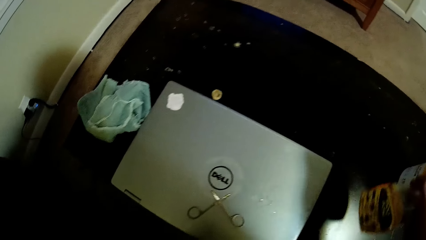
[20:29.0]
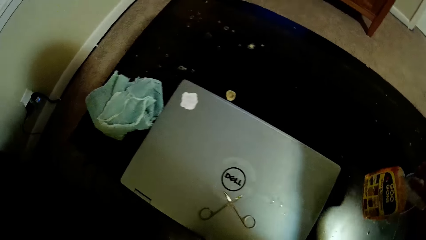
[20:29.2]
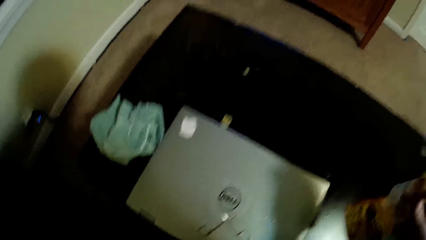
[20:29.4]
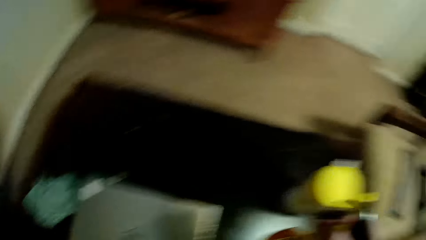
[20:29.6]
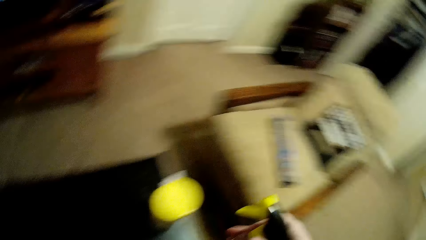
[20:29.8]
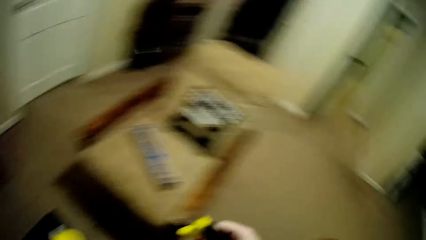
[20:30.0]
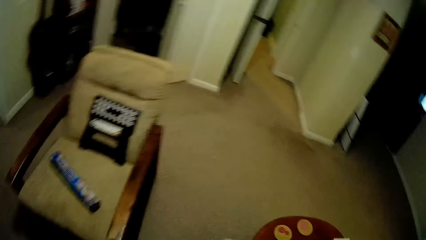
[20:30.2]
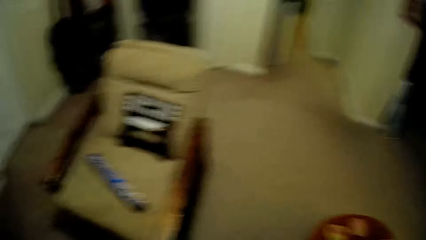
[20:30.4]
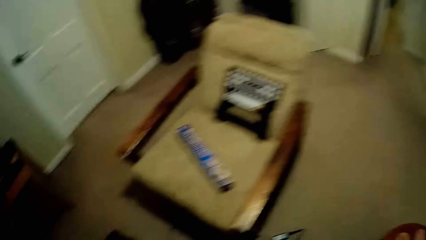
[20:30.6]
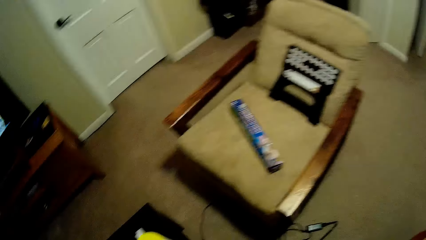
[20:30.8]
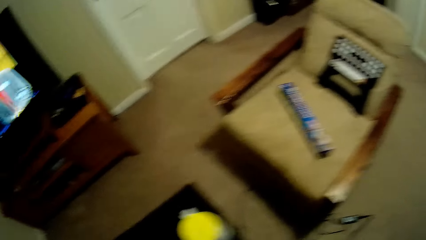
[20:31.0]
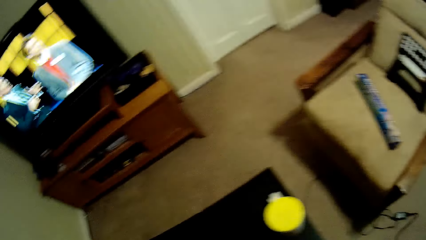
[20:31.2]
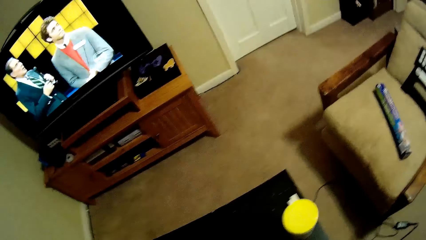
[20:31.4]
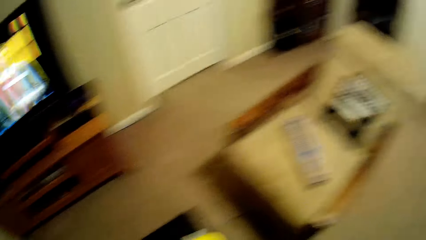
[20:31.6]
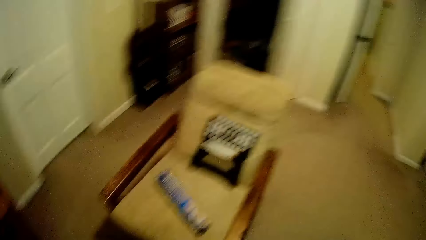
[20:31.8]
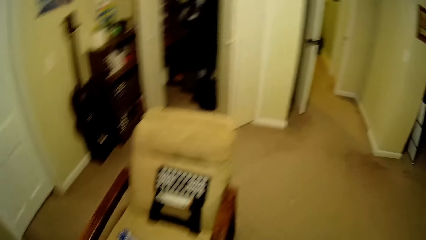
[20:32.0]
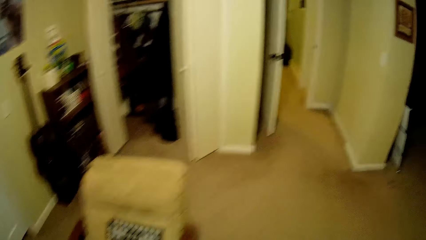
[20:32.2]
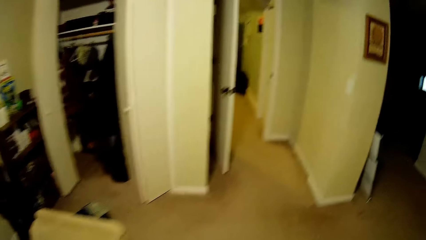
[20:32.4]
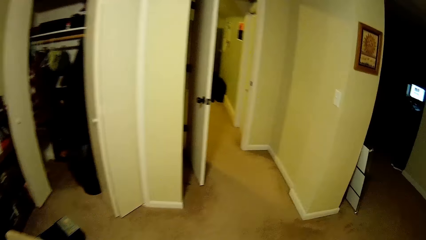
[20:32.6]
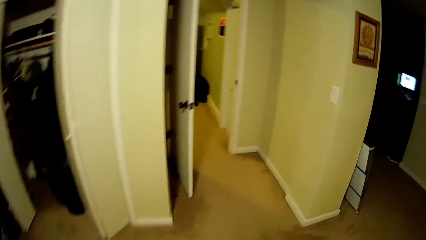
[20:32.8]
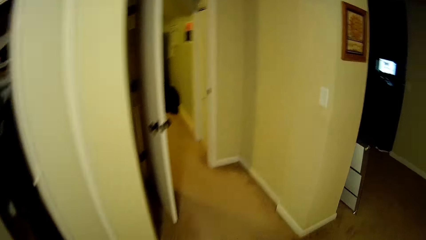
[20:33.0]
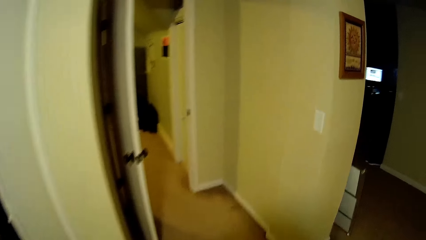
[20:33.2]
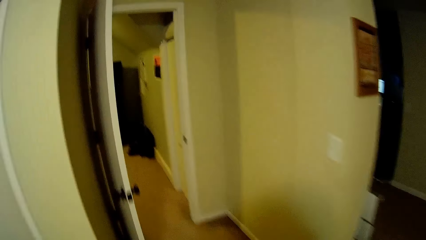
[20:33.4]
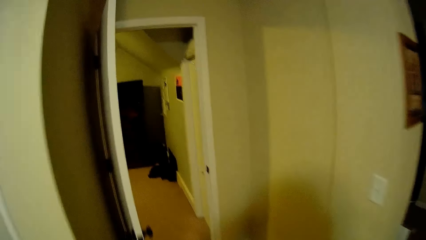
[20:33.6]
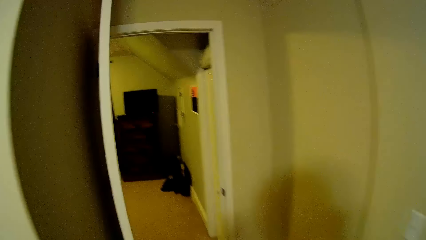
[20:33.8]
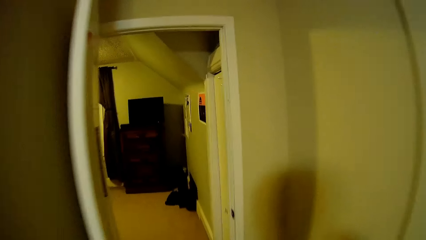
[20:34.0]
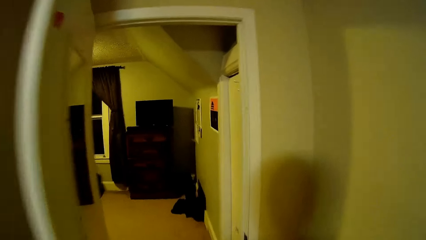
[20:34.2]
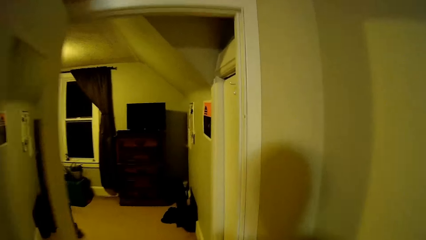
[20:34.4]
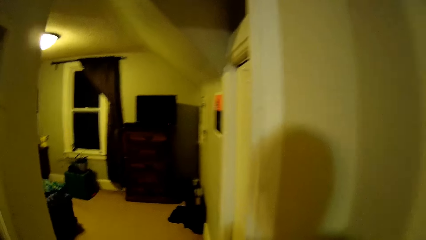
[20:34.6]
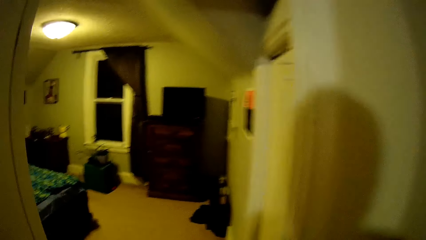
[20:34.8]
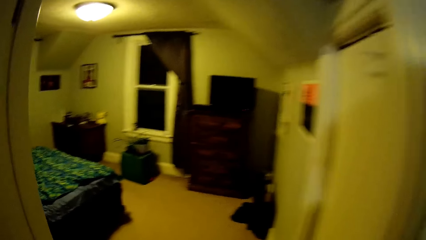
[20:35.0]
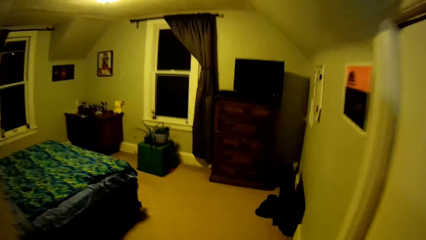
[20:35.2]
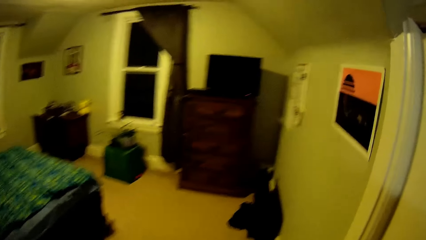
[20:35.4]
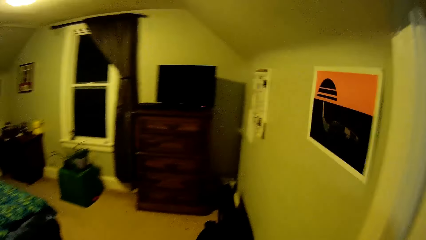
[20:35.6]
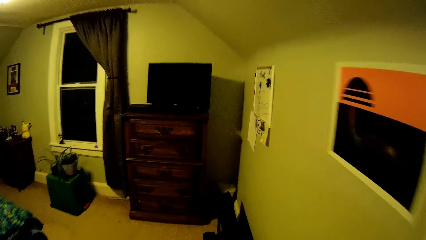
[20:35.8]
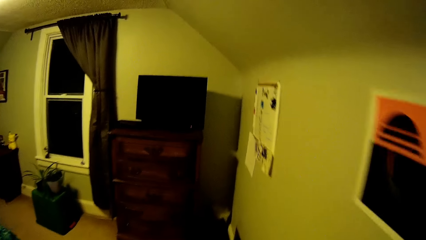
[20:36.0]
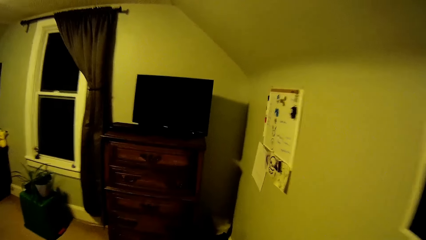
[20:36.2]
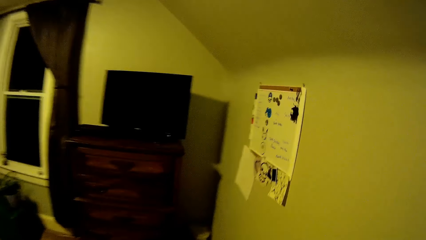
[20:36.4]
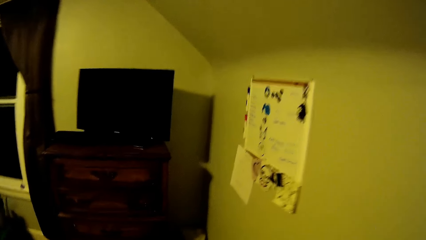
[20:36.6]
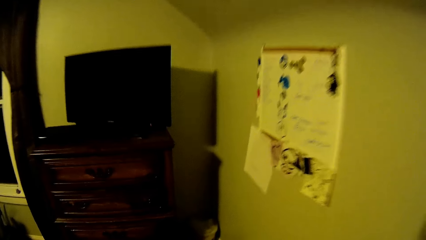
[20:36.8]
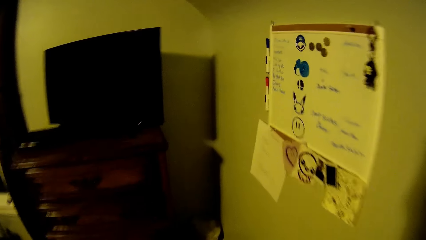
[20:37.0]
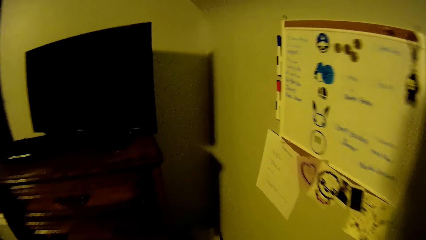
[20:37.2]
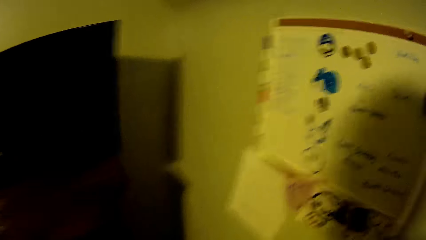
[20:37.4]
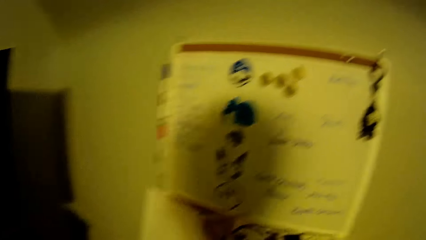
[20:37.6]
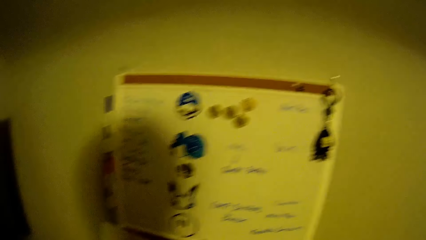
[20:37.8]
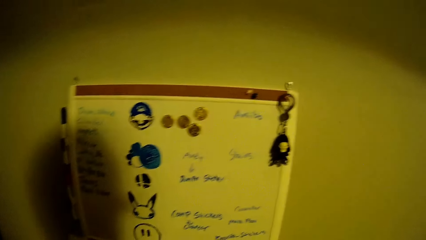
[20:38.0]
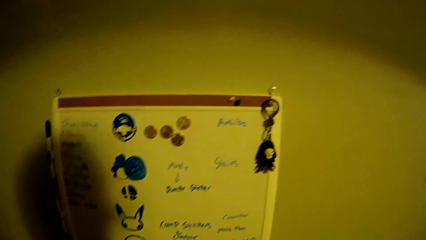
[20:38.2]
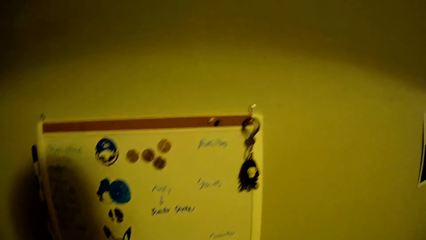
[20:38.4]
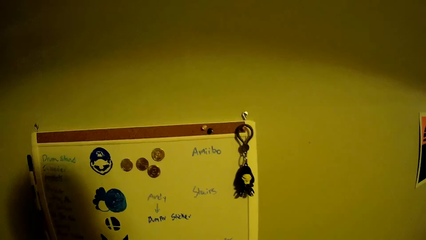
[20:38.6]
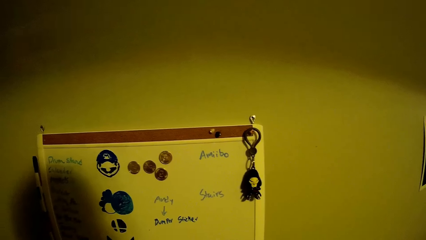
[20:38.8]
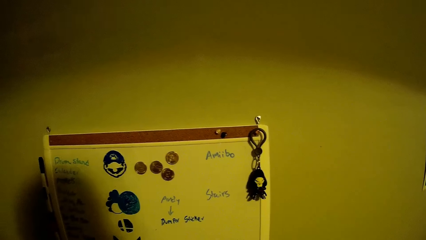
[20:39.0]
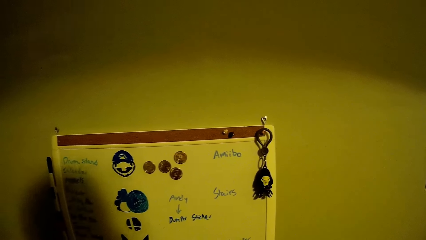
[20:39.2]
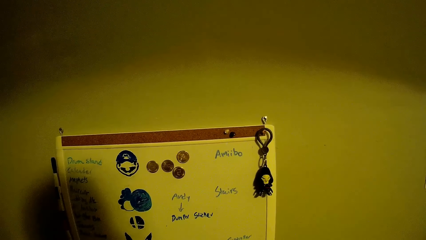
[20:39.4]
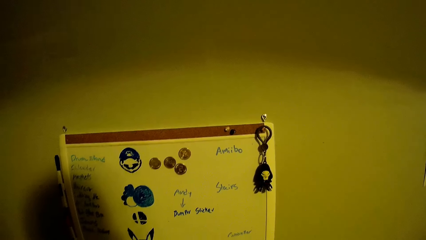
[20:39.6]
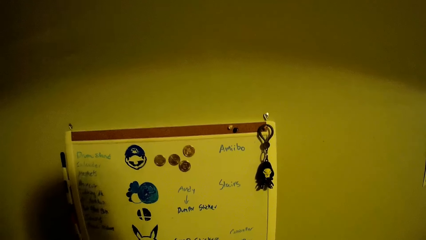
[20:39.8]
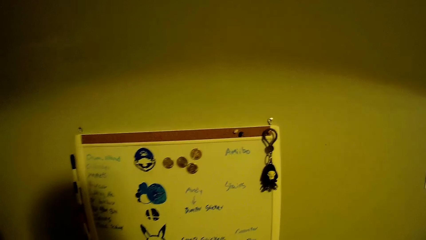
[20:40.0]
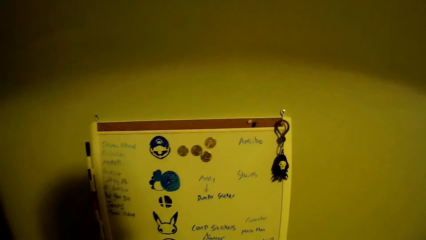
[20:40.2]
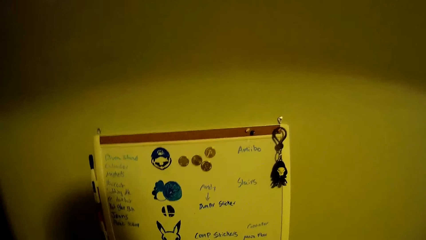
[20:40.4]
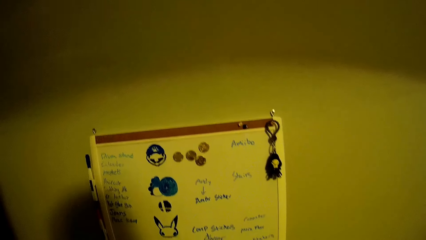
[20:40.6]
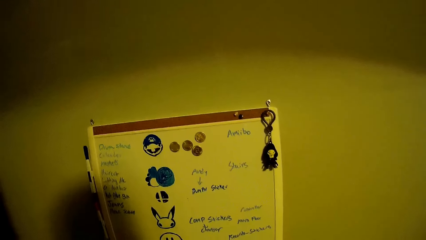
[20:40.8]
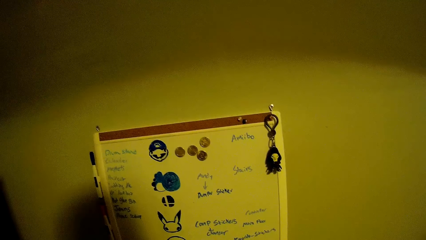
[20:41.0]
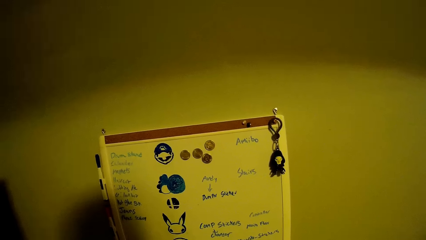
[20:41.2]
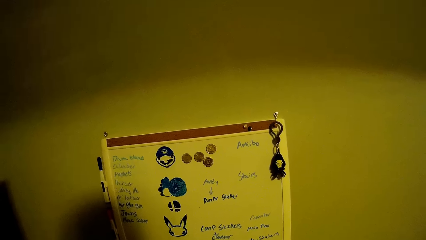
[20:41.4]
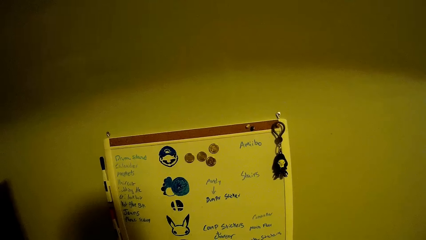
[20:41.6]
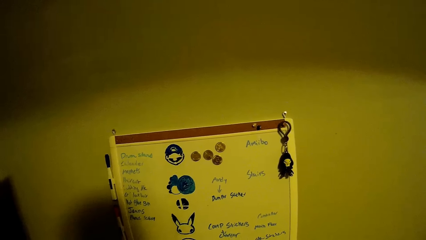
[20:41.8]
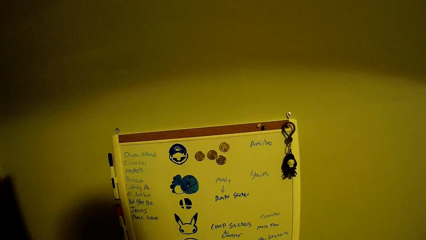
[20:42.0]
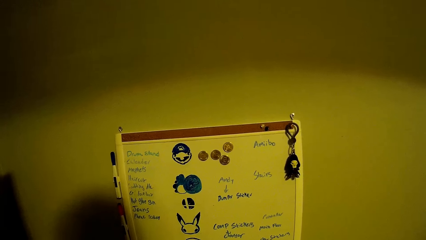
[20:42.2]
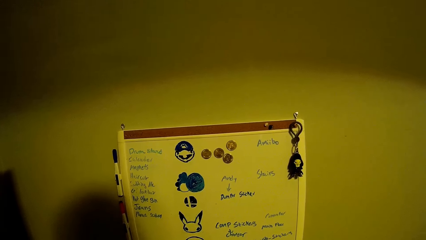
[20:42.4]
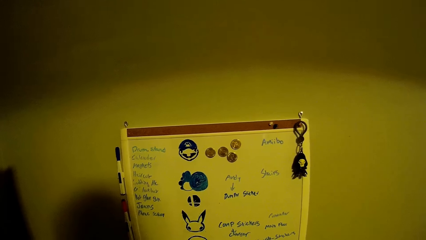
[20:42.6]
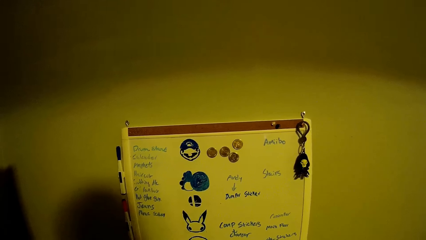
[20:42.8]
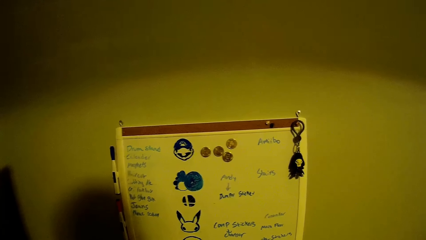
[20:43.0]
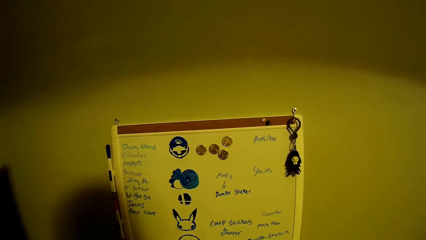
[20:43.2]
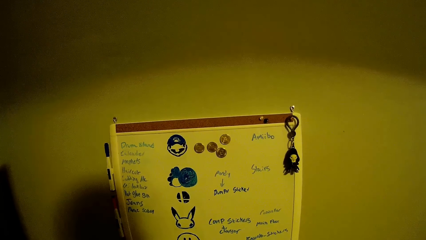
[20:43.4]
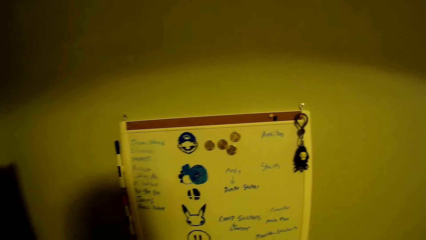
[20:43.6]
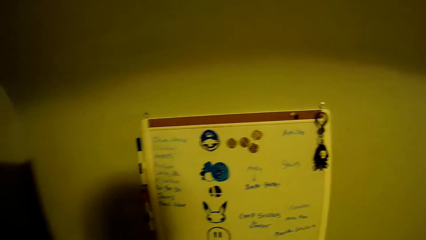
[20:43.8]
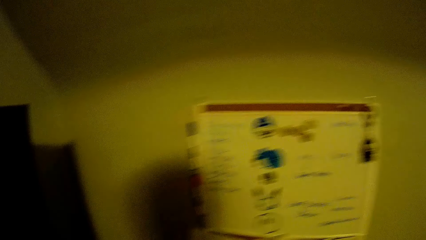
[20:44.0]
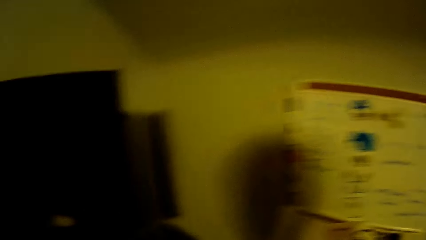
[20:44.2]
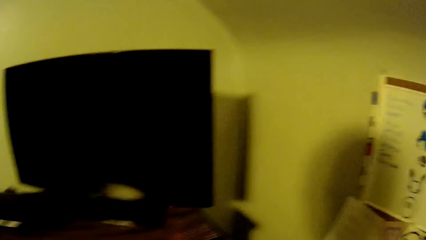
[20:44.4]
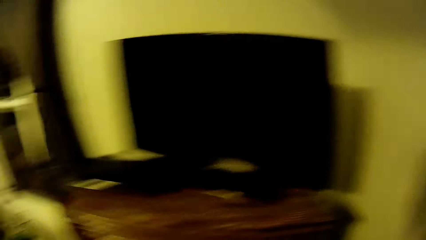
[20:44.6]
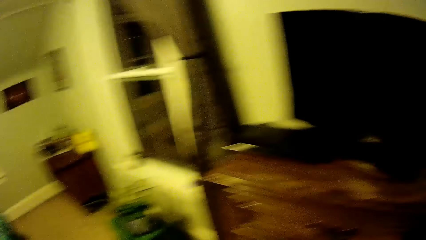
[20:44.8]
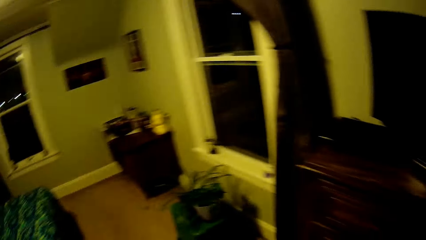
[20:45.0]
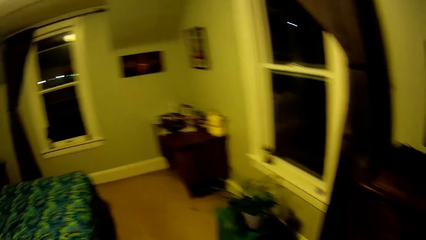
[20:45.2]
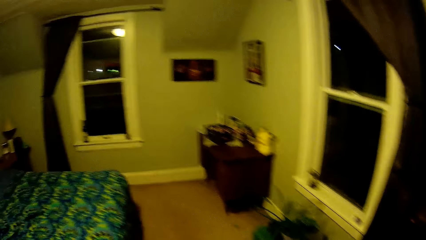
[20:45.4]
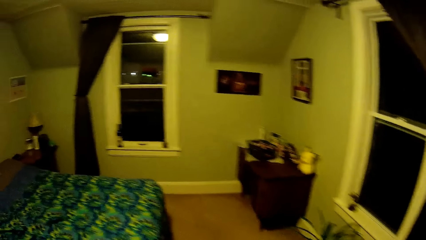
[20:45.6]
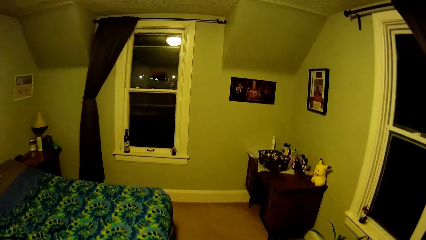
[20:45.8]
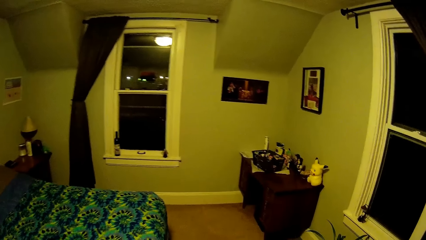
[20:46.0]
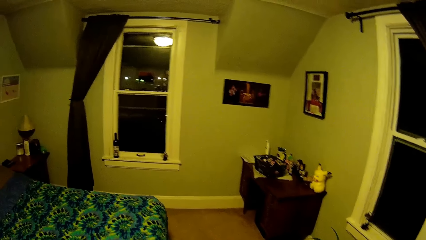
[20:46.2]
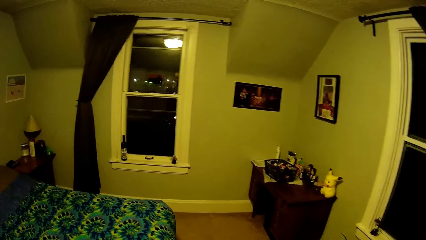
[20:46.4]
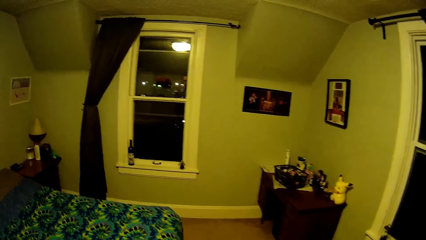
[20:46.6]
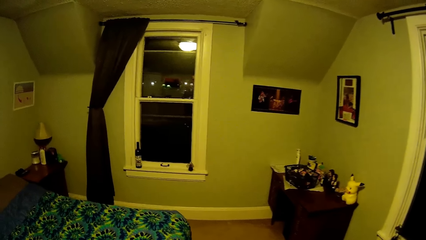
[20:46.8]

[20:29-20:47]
The camera wearer looks around. They take the spray bottle. They put down the spray bottle. They walk in the room. They look at the chart on the wall. They look around and turn around.
